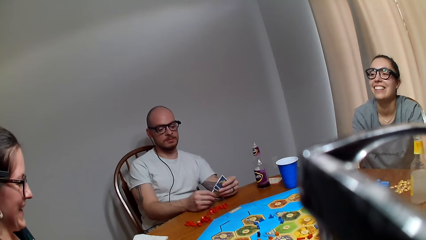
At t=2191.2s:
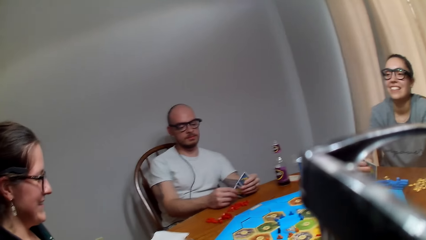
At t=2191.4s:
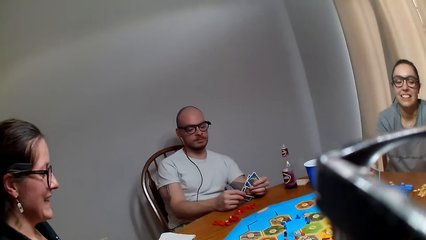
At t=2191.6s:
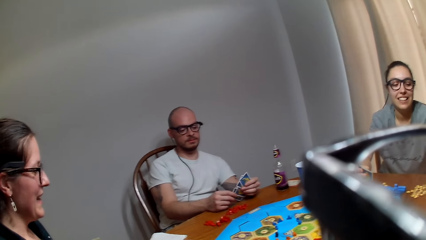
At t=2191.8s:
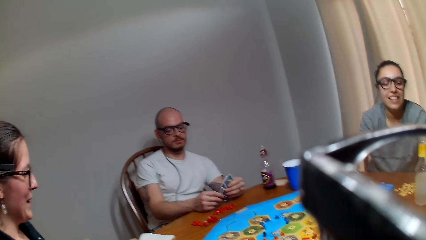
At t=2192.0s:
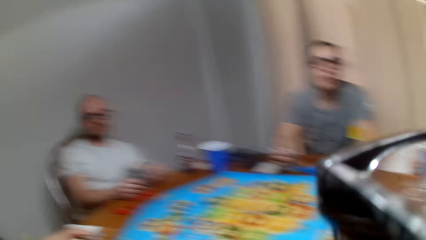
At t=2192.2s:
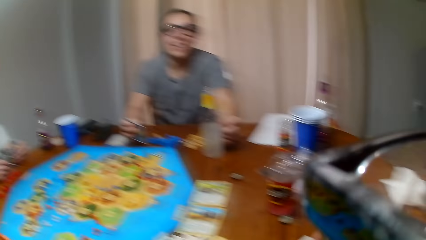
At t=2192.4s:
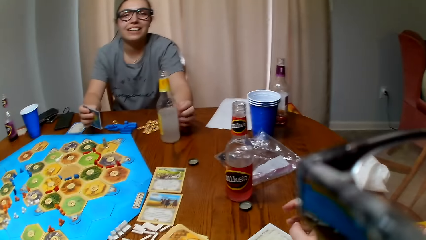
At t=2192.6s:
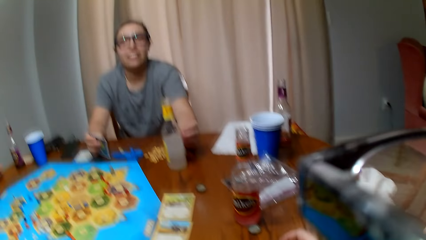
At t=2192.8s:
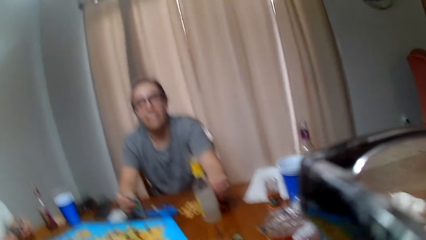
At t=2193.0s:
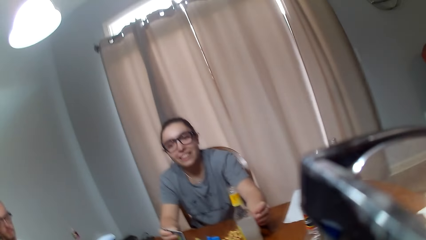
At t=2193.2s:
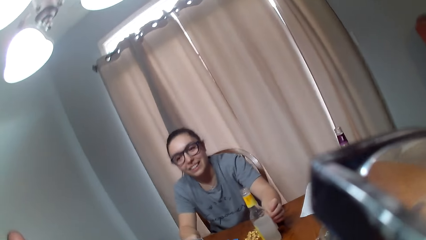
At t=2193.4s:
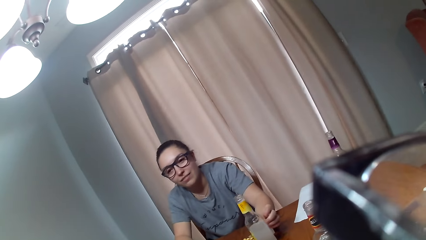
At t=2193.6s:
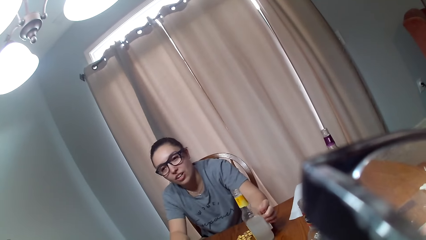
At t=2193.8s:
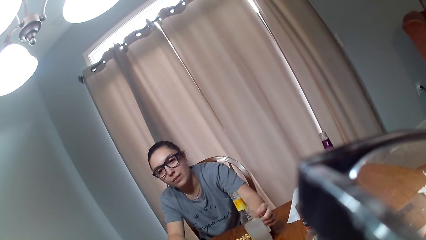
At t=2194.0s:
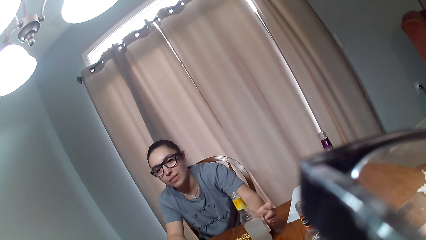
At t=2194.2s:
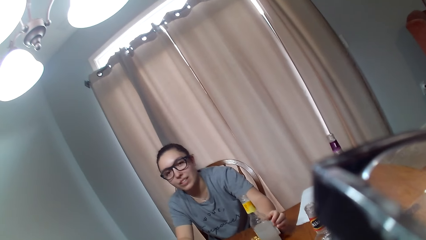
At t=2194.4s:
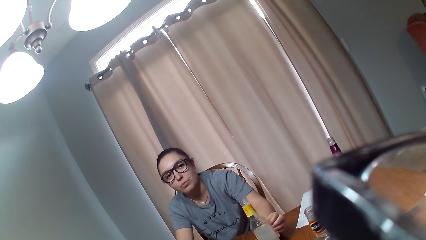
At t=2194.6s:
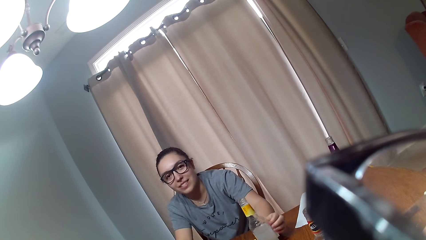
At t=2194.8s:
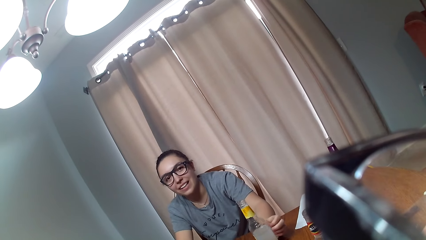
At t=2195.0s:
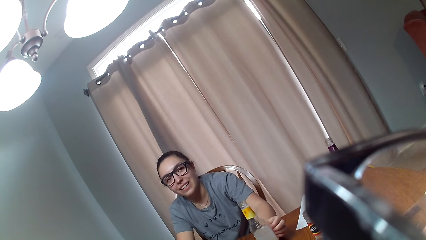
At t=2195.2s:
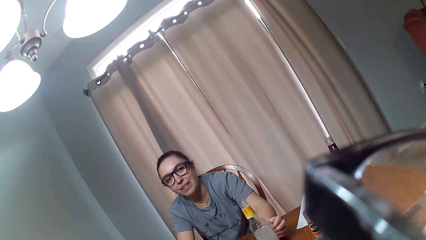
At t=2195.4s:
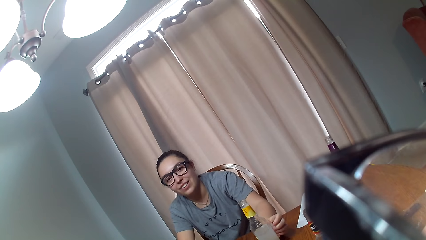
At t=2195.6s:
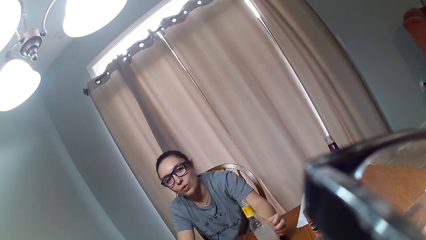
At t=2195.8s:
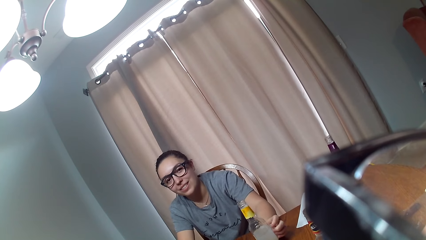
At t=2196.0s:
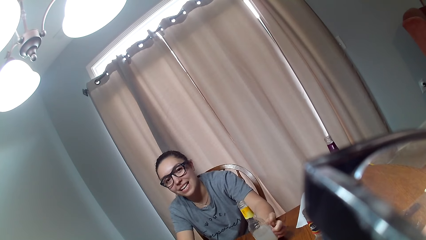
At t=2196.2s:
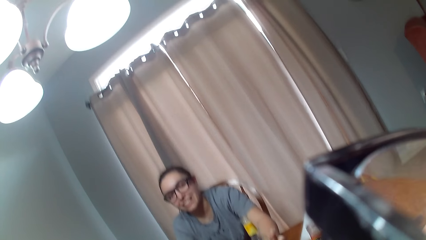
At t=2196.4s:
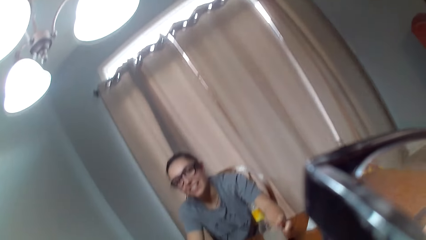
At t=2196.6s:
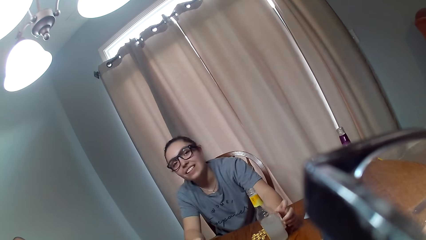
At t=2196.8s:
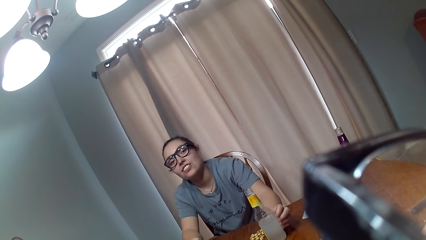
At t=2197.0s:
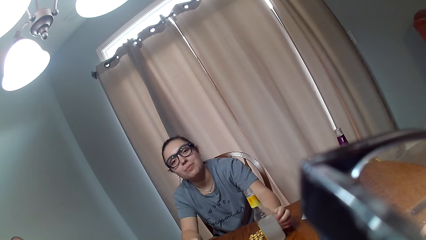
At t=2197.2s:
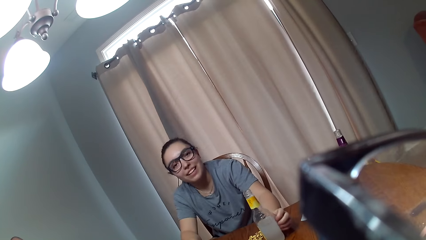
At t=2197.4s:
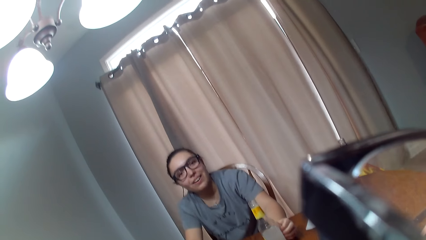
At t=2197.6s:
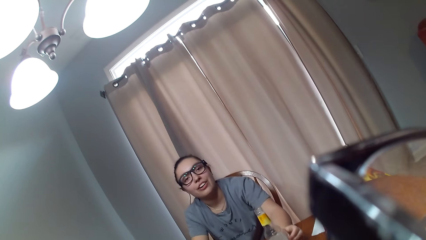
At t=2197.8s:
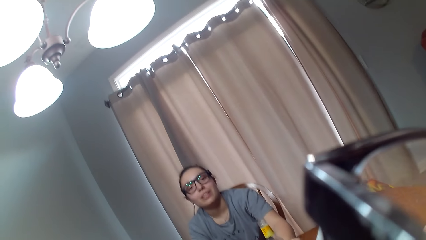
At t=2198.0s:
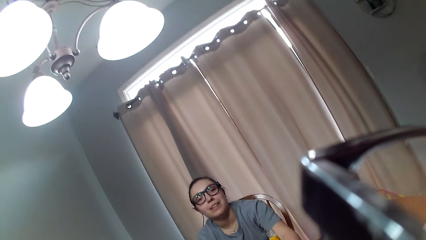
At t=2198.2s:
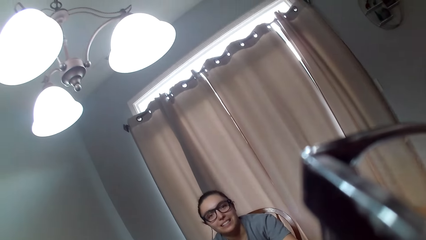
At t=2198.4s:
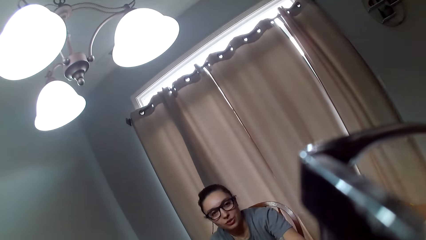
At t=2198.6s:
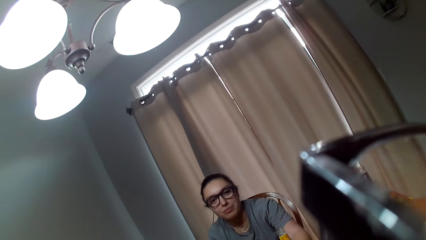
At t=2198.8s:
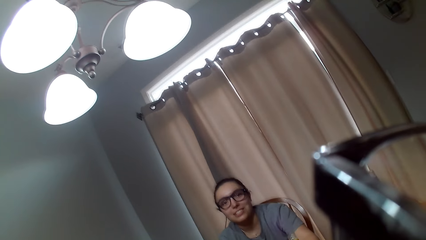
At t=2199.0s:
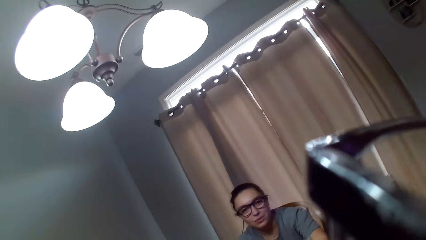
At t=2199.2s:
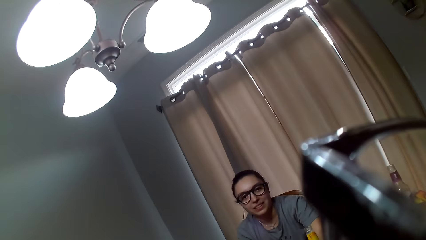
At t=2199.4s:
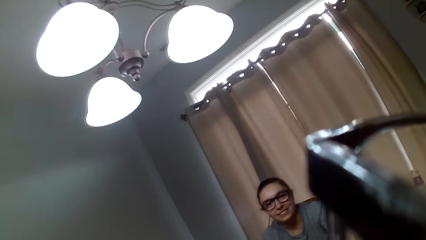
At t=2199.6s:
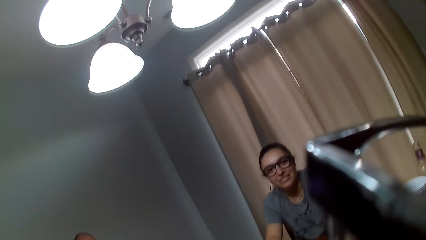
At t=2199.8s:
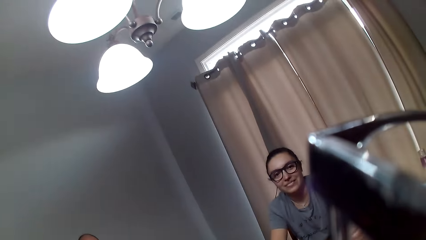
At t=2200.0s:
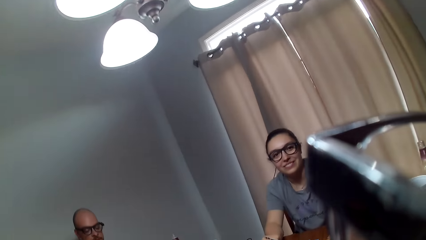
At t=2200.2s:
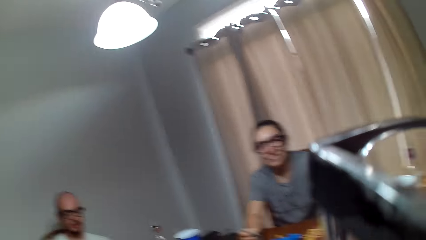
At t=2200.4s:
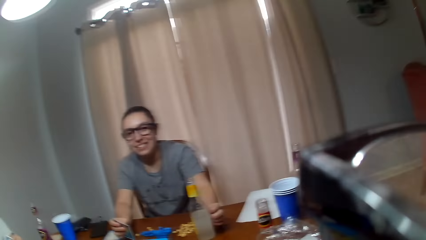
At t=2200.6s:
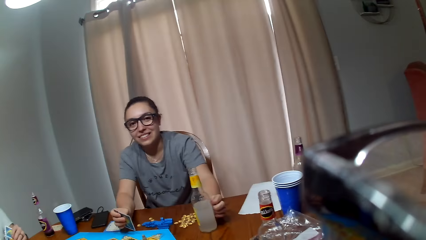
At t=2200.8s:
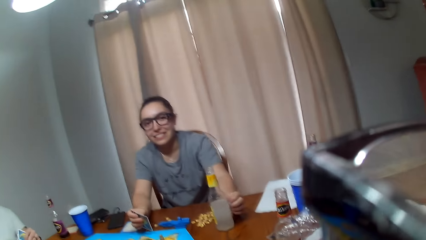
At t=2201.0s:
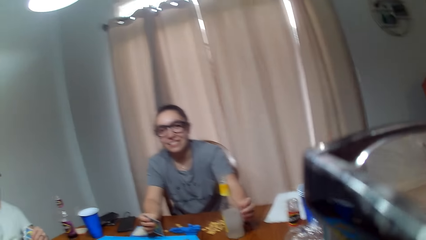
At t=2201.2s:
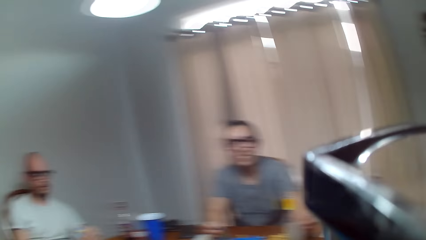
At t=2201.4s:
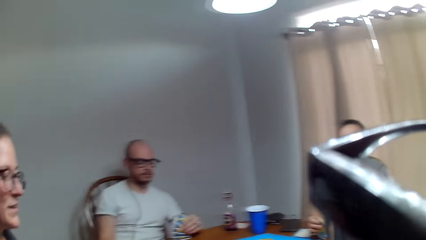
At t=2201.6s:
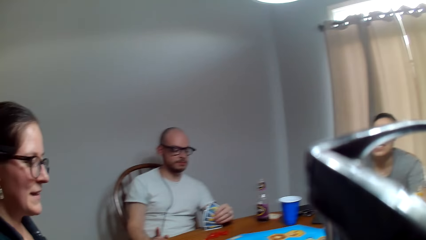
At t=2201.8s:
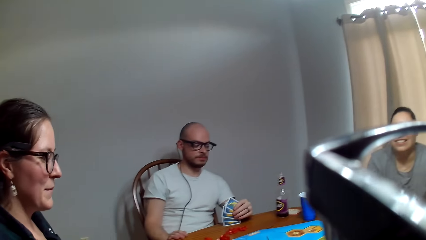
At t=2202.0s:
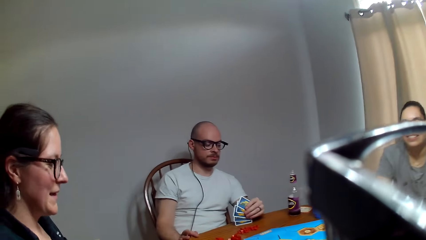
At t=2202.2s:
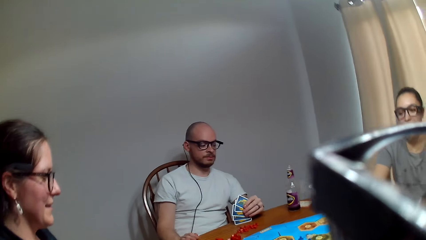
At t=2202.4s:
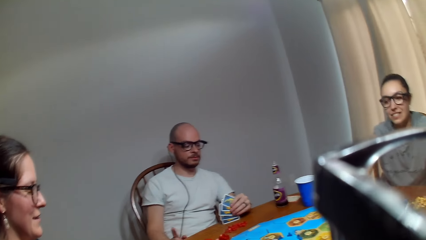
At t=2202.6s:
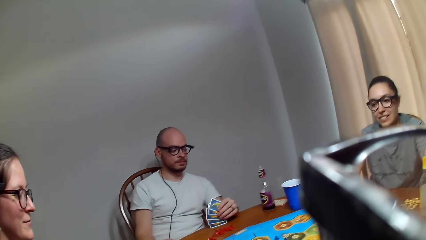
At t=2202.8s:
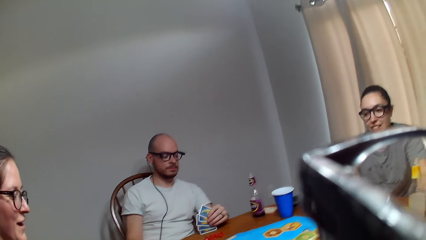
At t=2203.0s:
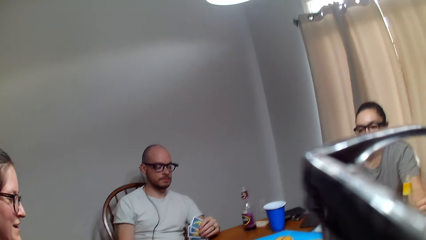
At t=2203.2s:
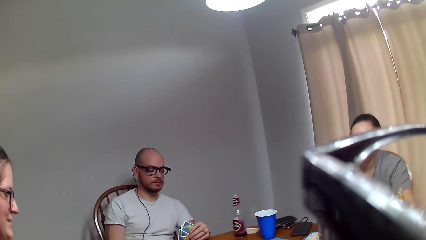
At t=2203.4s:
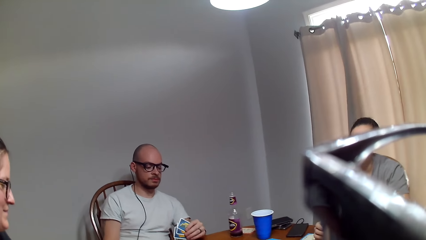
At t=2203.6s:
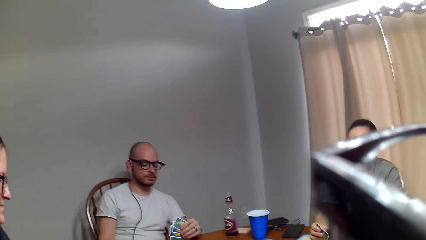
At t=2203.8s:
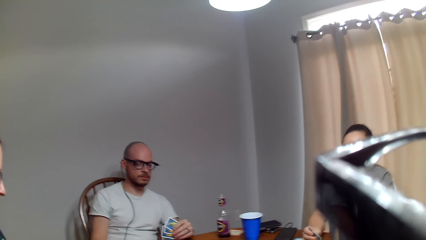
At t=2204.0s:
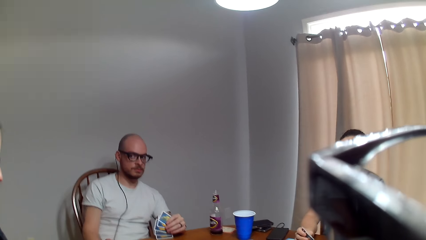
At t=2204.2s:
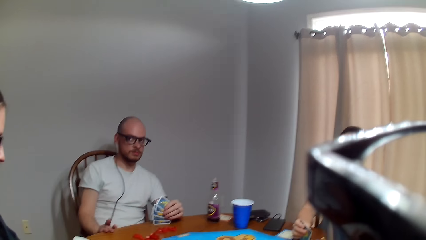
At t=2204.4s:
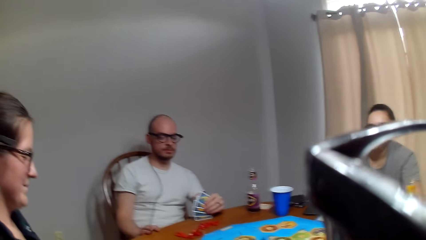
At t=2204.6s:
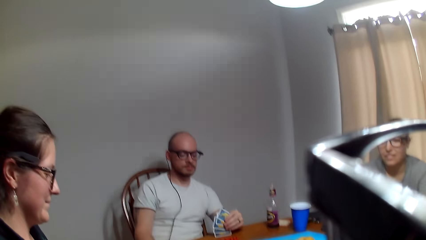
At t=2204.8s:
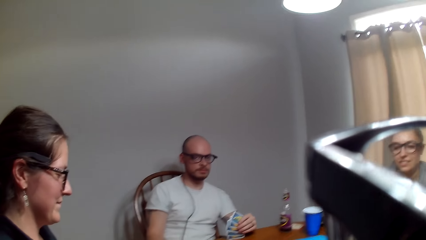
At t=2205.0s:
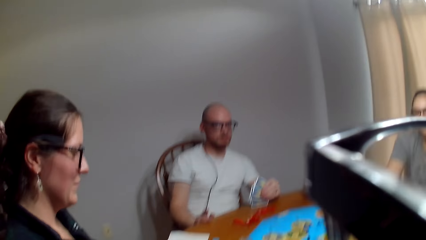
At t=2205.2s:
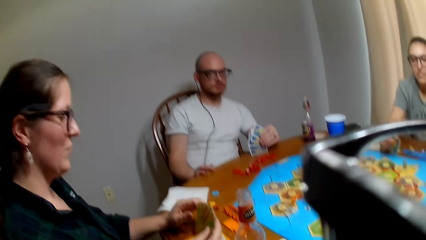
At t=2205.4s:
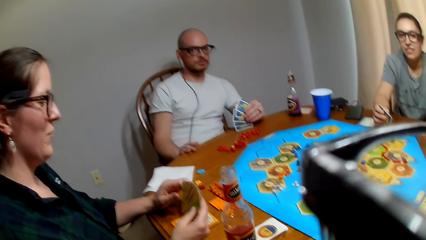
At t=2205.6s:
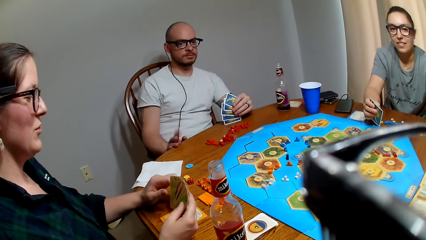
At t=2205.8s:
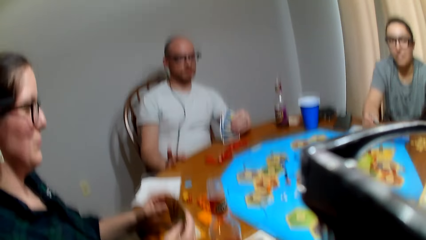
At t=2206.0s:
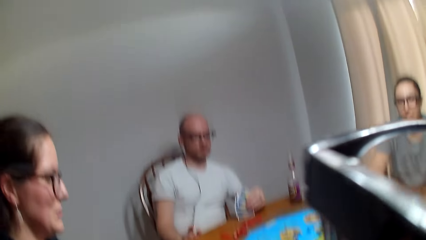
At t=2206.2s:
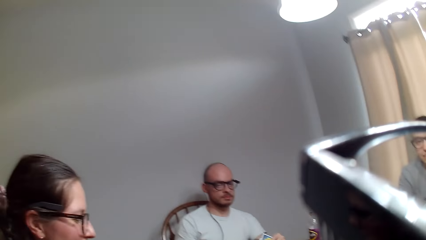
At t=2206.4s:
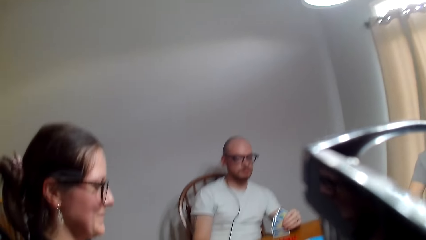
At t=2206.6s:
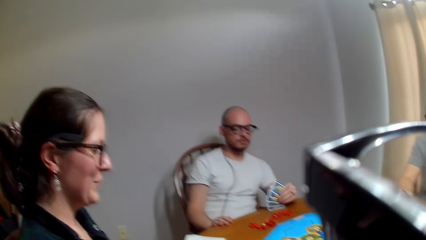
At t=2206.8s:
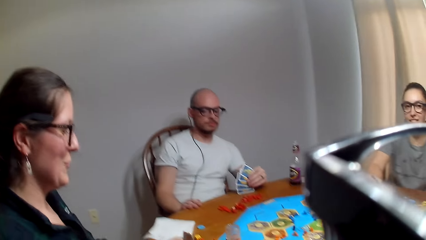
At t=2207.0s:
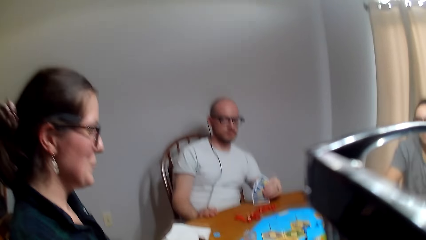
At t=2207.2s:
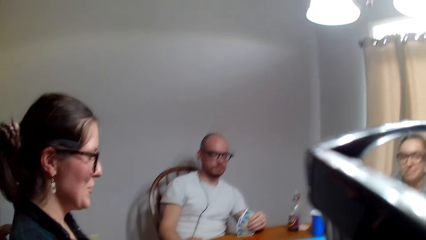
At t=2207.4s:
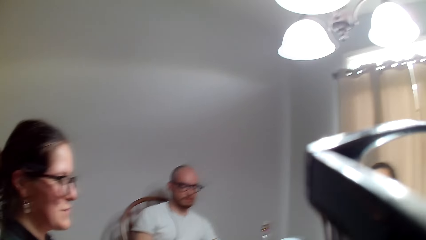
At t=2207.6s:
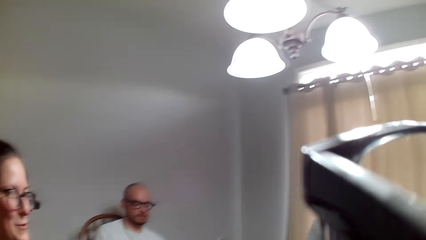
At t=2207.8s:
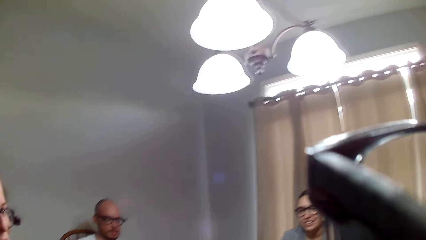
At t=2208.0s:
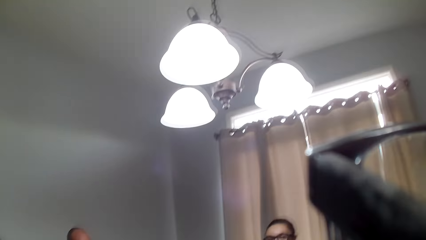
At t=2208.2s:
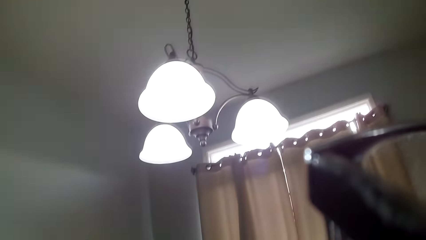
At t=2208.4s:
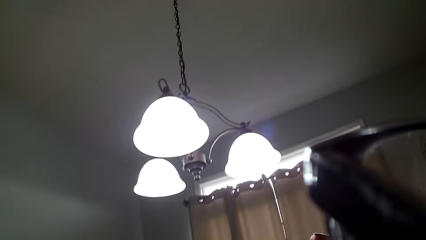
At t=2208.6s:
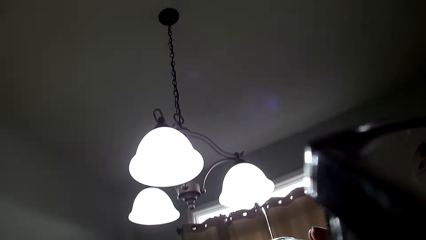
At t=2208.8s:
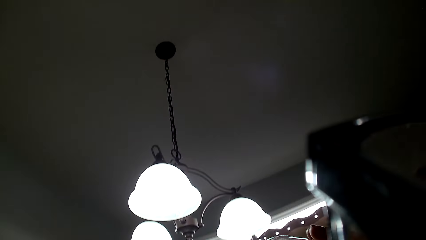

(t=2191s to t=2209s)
A woman responds to the camera wearer. Another woman speaks to the camera wearer. The camera wearer responds to the other woman. The other woman talks to the camera wearer. The camera wearer responds to the other woman. The first woman speaks to the camera wearer. The camera wearer responds to the first woman. They look at the ceiling.
